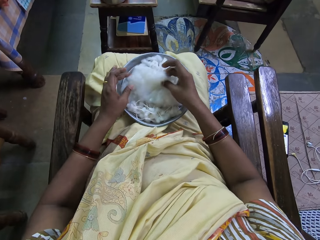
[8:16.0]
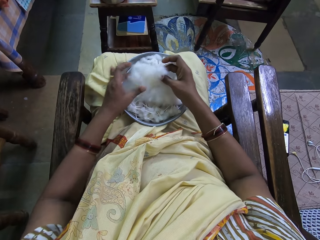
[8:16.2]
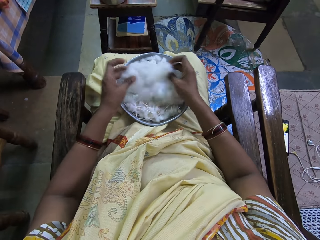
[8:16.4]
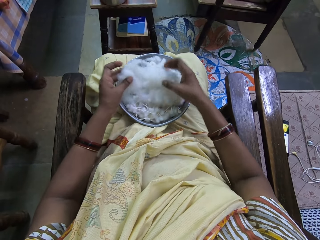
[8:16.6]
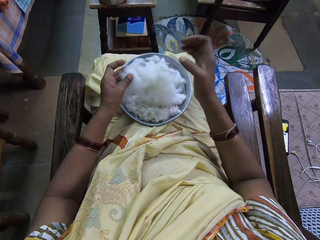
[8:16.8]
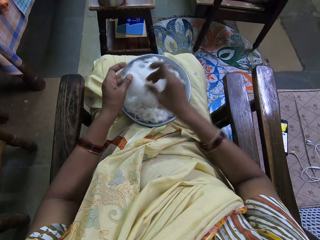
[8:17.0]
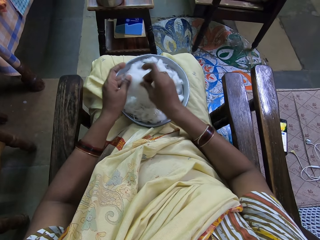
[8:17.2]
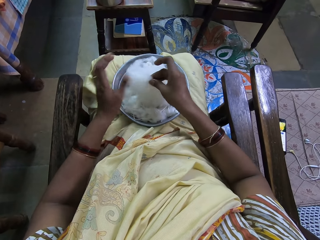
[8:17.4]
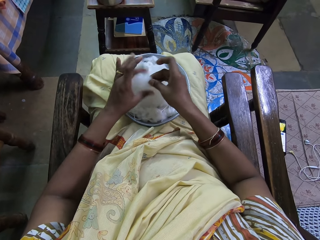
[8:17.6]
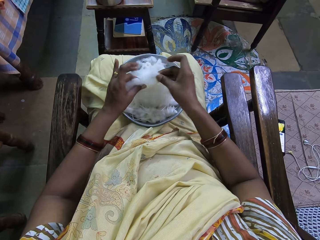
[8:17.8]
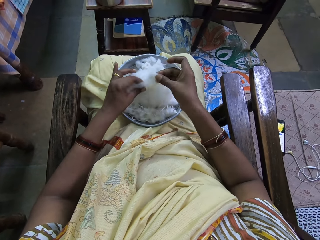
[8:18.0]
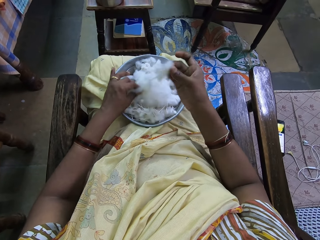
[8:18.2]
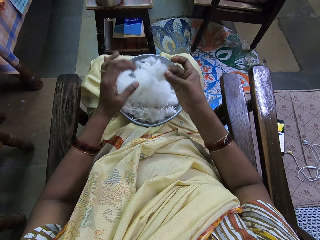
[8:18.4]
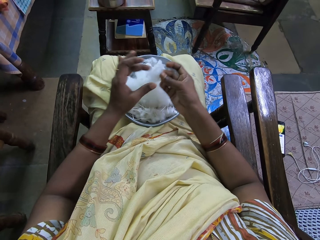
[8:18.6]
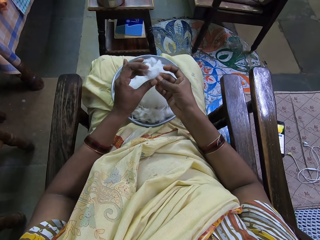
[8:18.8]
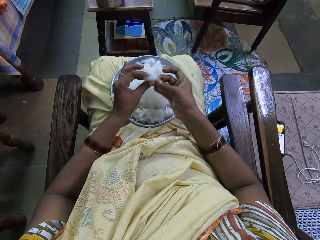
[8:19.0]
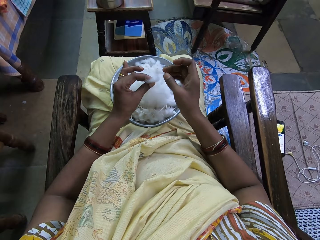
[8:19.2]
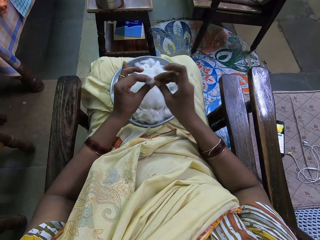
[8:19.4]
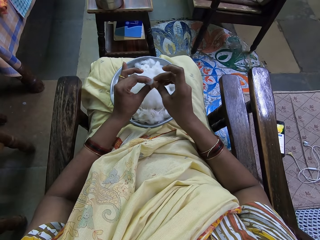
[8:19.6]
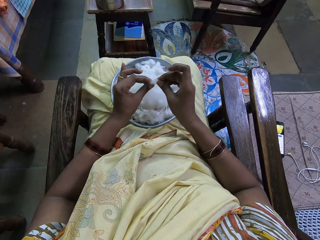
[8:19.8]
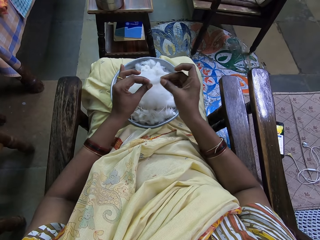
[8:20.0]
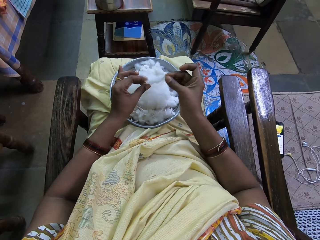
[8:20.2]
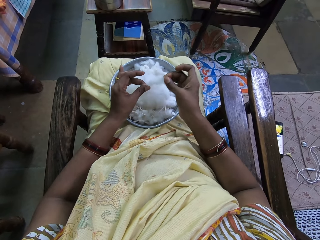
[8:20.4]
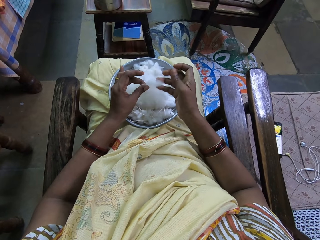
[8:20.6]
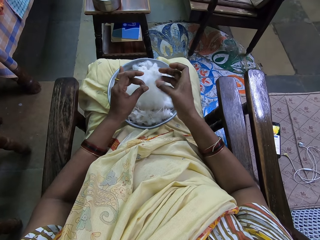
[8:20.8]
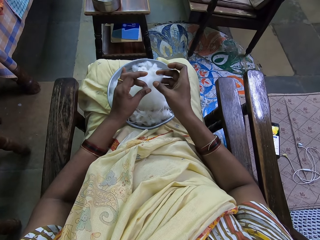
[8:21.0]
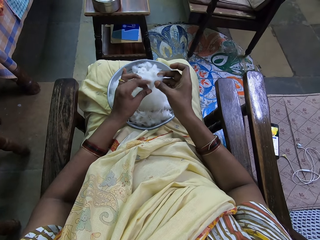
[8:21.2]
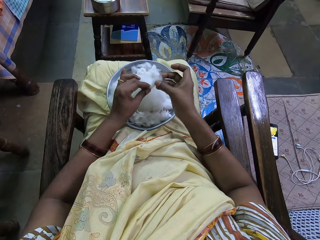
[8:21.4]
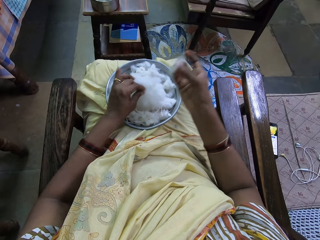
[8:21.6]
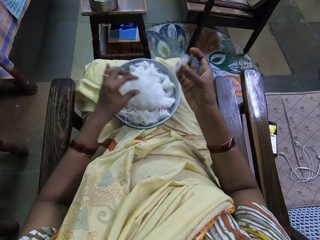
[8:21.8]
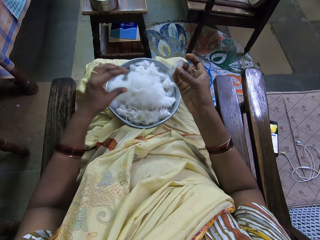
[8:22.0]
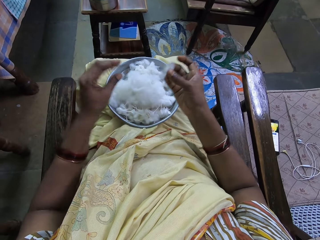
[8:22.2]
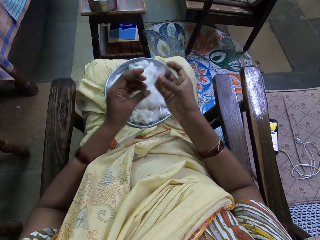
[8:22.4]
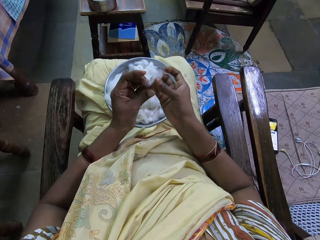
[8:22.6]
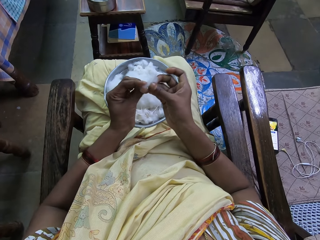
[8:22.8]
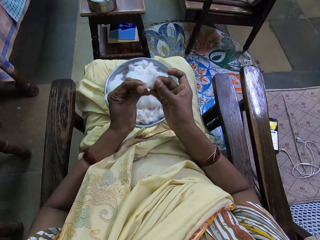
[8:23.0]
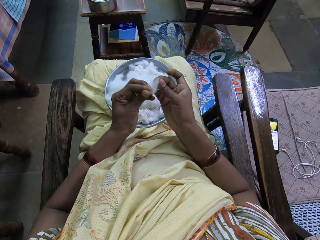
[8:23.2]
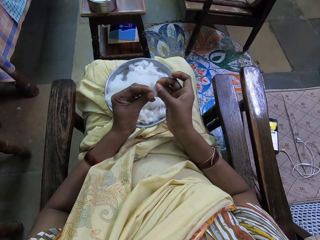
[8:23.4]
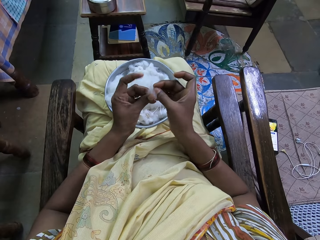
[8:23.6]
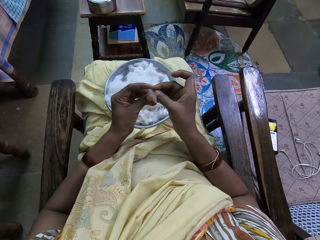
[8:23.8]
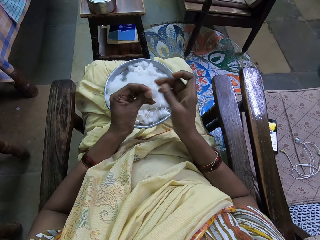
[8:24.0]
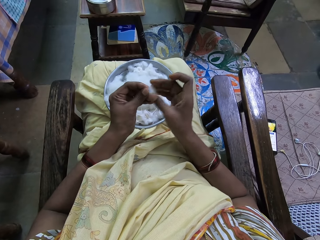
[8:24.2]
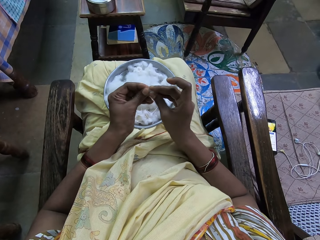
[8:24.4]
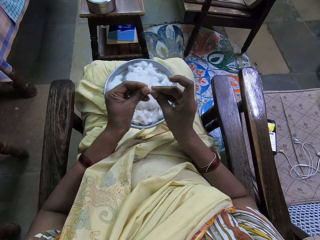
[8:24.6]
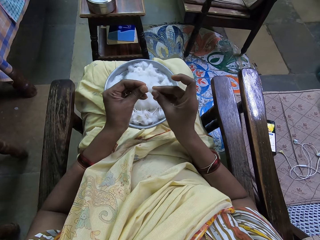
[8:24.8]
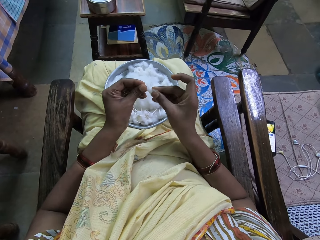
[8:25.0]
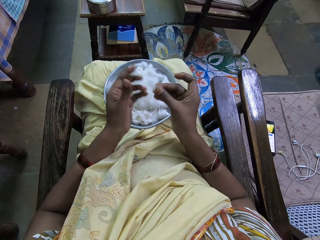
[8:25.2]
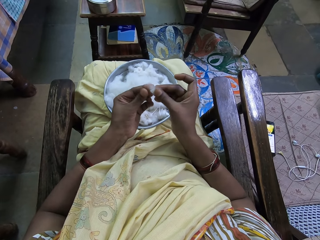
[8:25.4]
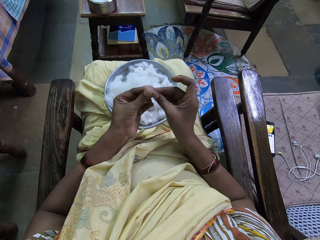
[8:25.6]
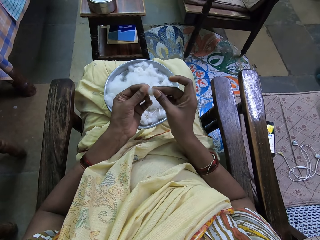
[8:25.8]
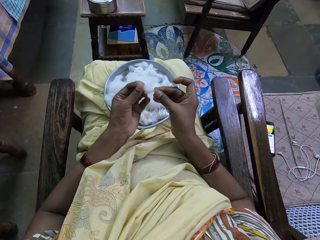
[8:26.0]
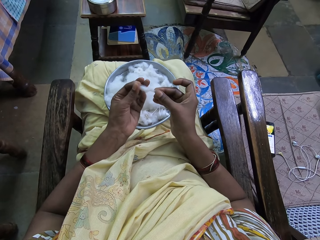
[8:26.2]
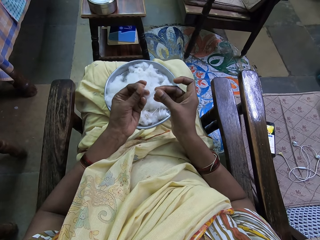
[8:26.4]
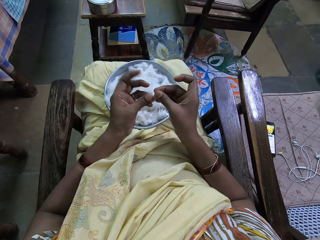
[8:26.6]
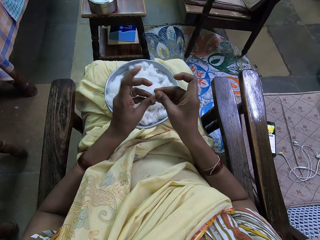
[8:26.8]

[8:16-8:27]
The camera wearer picks a cotton. She cuts the cotton in the tray. She stretches the cotton in her hands. She rolls the cotton. She splits the cotton piece into two. She drops the cotton piece in the tray. She folds the cotton piece left in her hands.

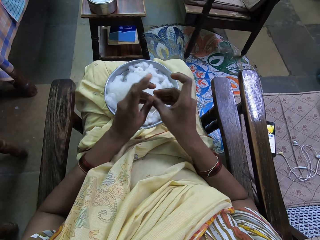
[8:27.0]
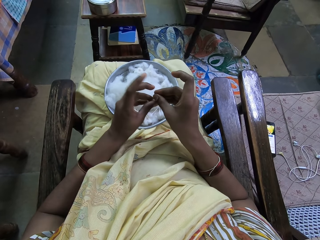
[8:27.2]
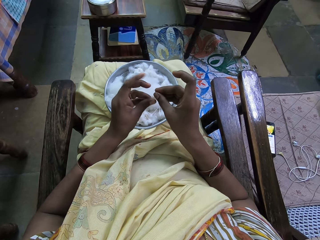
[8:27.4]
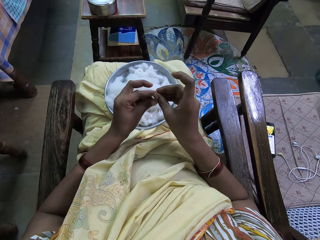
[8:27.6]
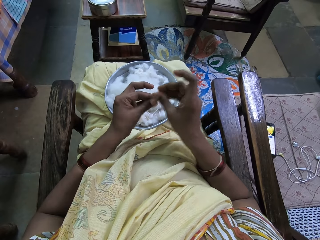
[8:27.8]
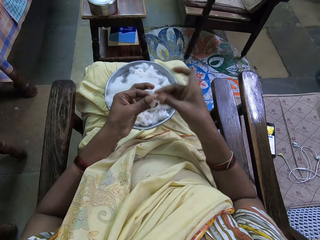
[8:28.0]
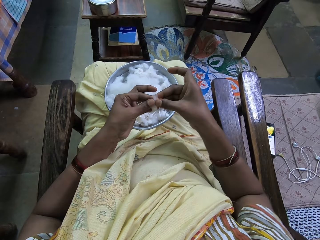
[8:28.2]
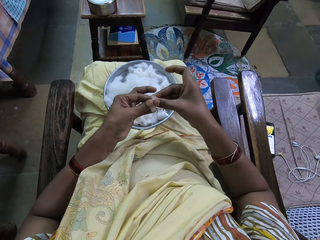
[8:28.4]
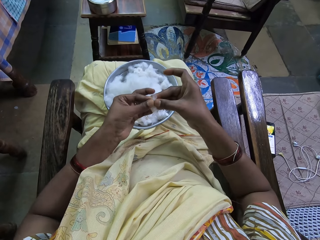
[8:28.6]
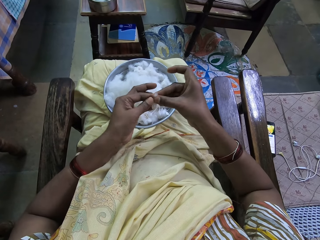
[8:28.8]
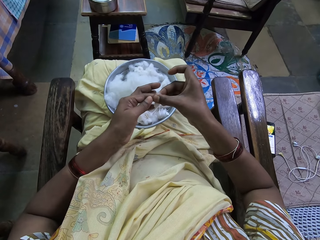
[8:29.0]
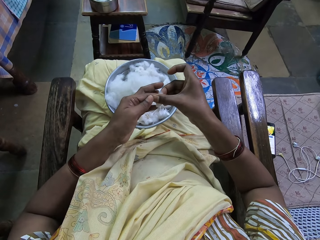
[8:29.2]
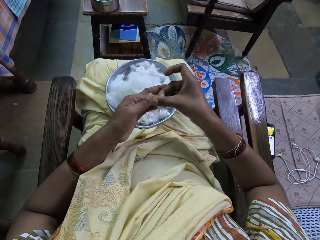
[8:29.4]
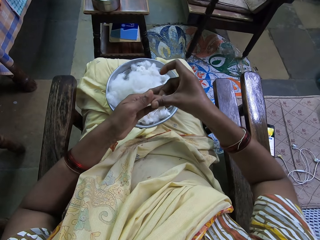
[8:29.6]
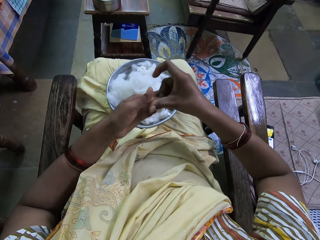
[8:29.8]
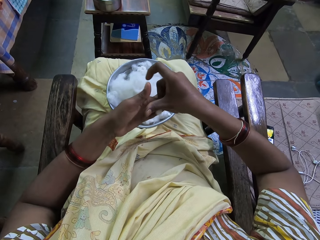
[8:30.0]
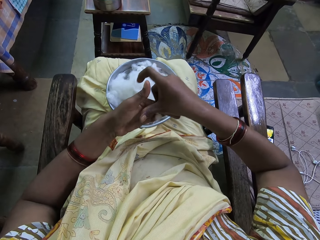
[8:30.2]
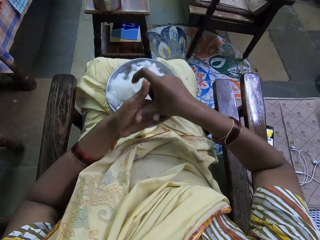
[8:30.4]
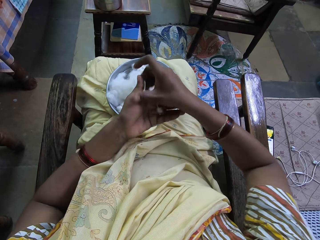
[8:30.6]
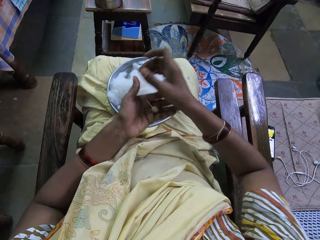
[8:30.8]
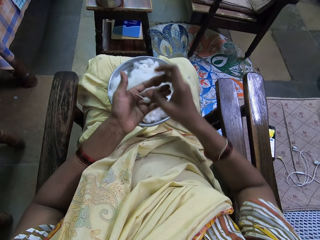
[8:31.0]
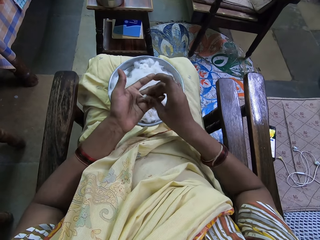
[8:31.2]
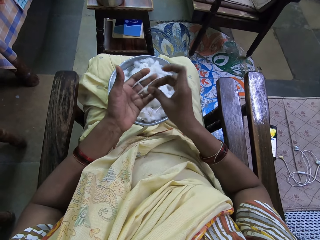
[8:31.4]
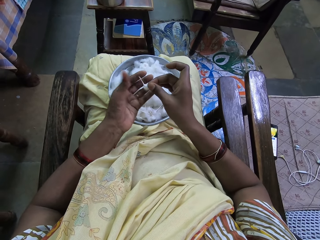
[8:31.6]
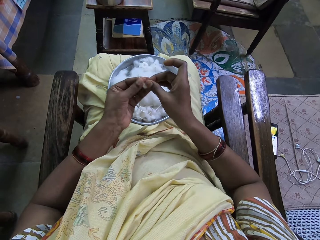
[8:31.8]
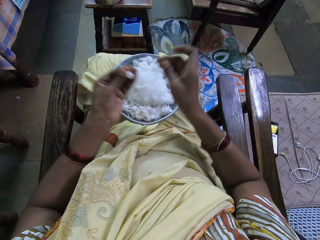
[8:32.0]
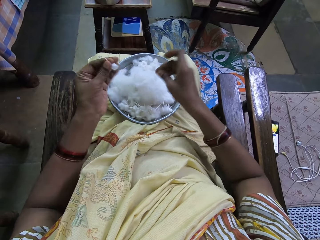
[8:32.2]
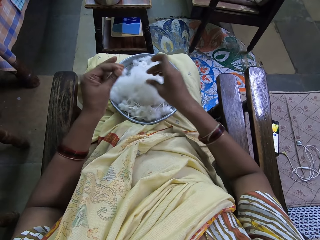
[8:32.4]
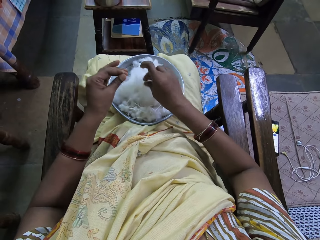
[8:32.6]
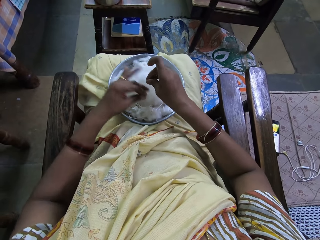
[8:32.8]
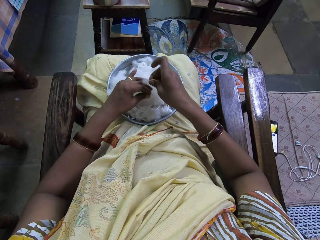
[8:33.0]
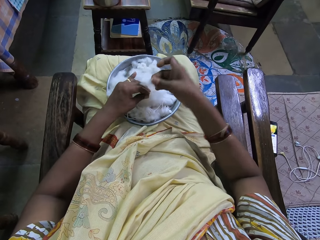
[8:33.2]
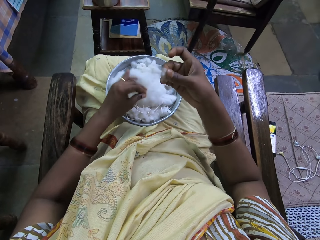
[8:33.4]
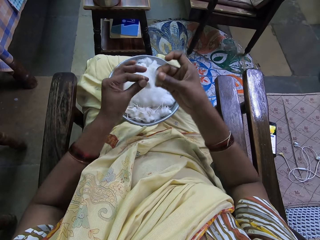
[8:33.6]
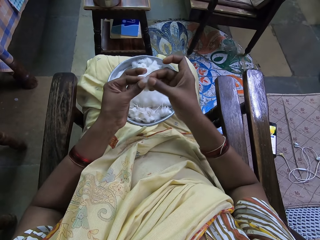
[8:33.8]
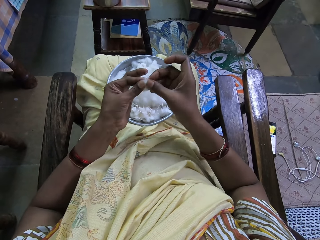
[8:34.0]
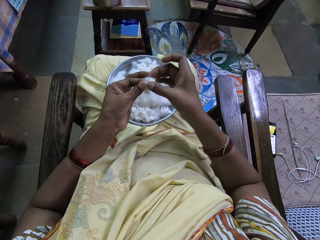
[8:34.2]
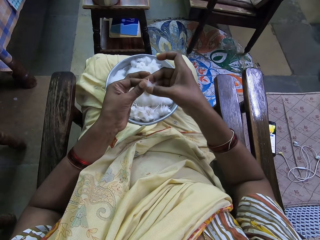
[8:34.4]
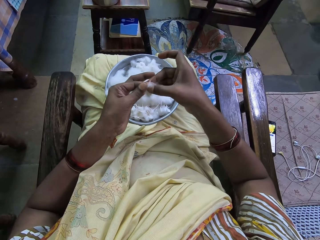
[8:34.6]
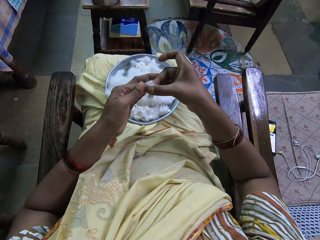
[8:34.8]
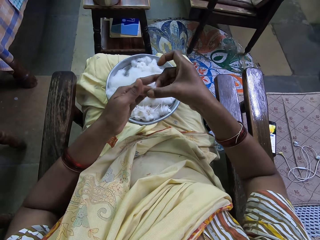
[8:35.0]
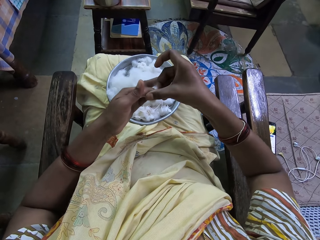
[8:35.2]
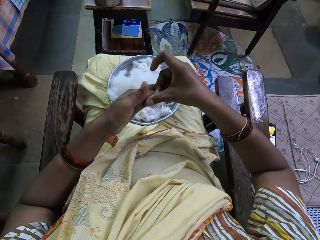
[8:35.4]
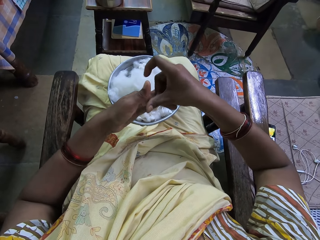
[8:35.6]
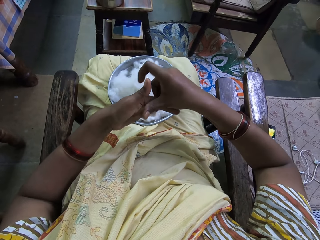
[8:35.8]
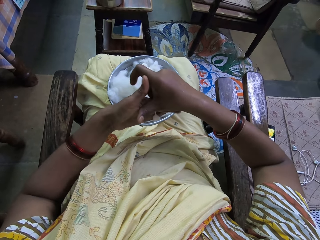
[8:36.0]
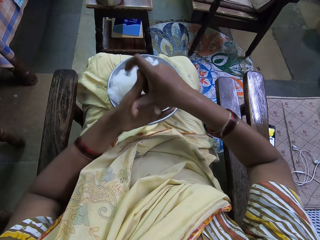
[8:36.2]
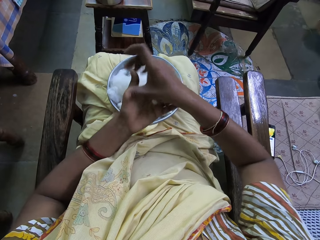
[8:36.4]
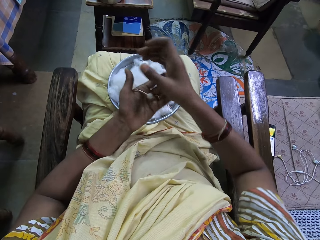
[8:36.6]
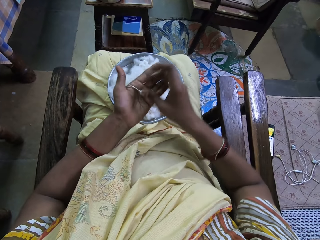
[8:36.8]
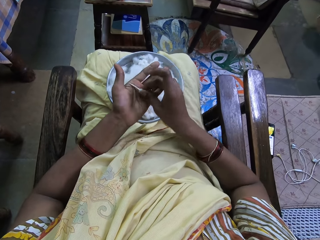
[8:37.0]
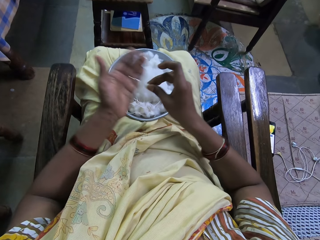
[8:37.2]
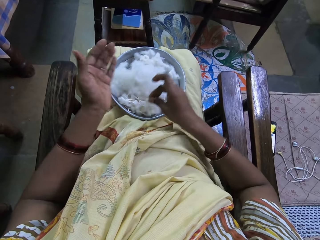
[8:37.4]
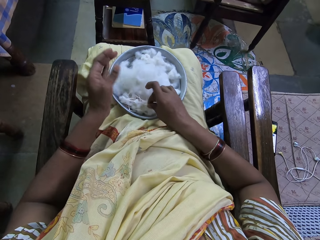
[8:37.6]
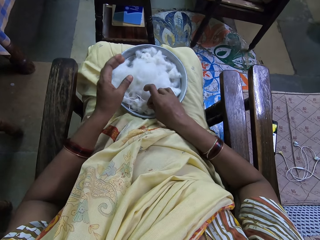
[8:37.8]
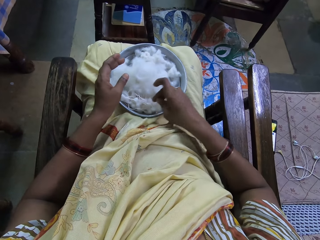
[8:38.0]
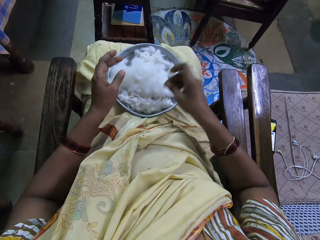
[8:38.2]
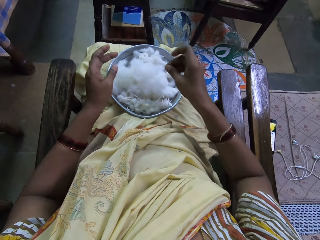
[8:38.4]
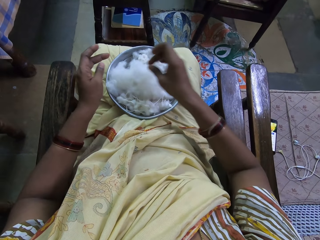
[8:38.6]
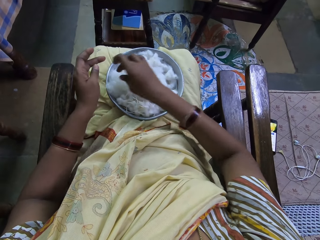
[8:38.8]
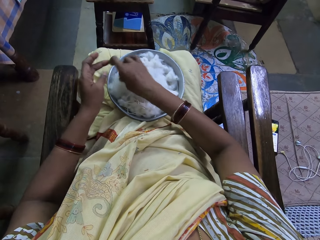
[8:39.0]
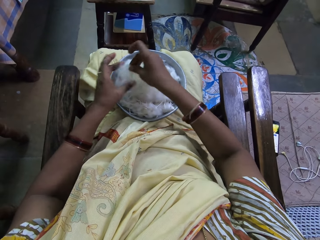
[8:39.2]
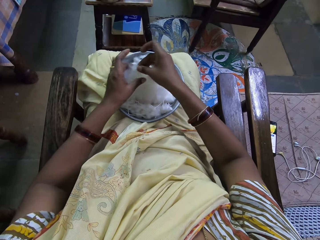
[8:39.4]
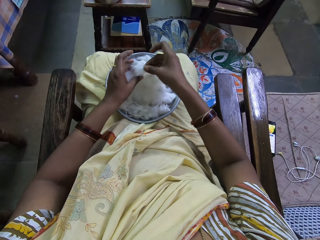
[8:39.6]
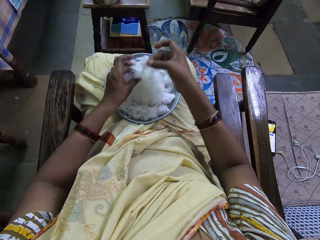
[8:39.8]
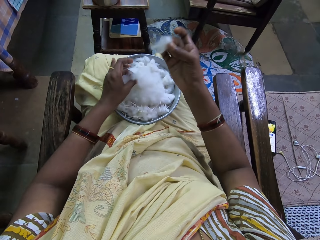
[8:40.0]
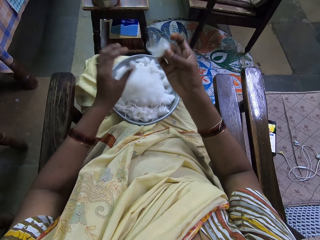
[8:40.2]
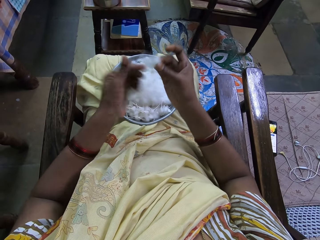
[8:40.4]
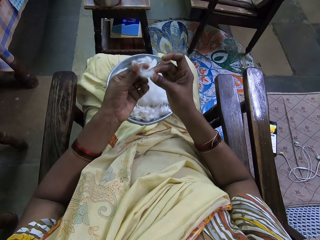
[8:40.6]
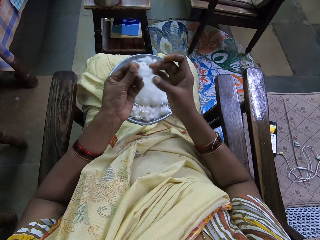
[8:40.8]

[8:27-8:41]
The camera wearer rolls a cotton. She cuts a cotton piece in the tray. She picks a cotton. She joins the cottons in her hands. She rolls the cotton in her hands. She drops the cotton in the tray. She cuts the cotton in the tray.
